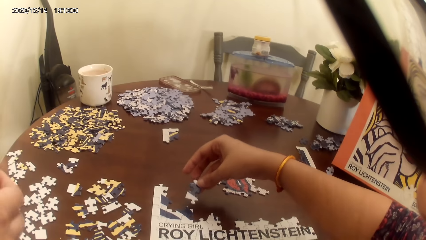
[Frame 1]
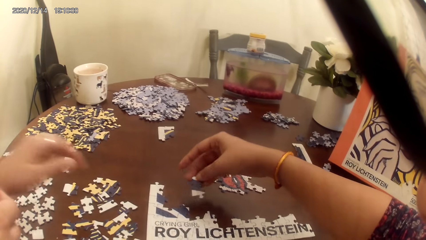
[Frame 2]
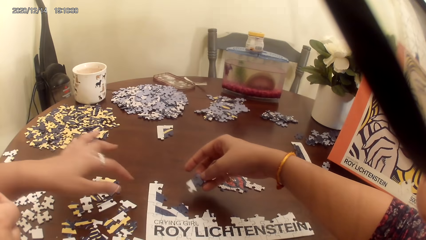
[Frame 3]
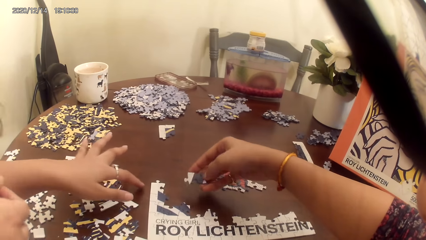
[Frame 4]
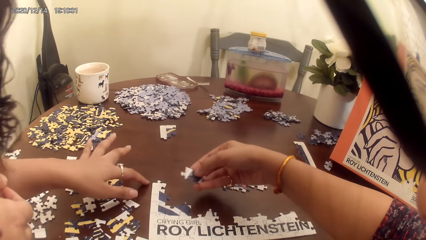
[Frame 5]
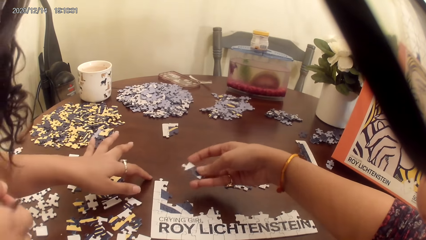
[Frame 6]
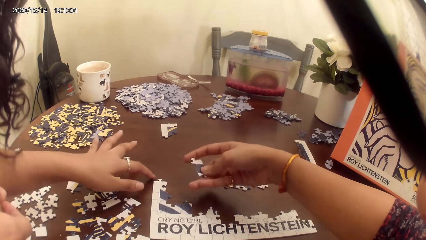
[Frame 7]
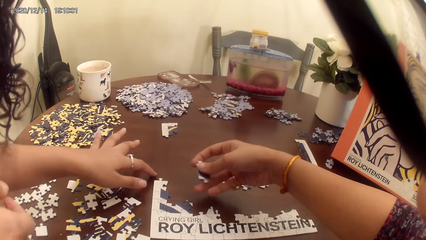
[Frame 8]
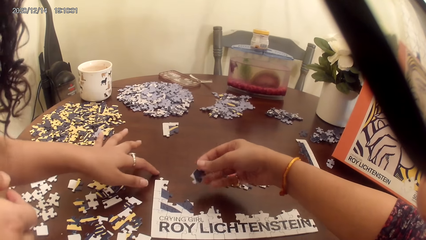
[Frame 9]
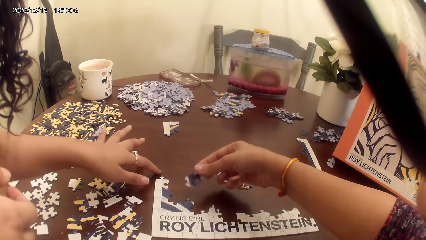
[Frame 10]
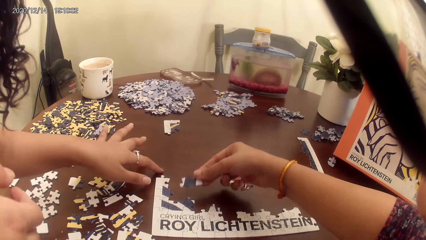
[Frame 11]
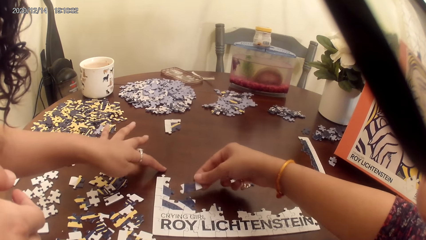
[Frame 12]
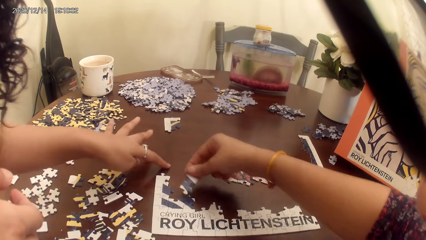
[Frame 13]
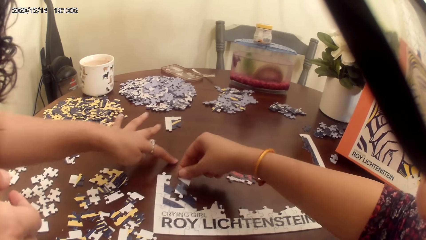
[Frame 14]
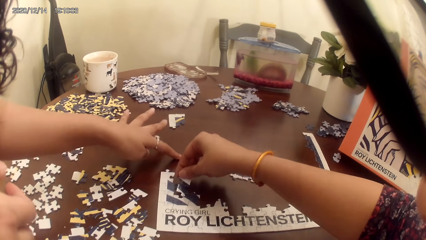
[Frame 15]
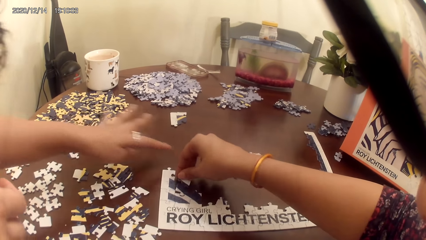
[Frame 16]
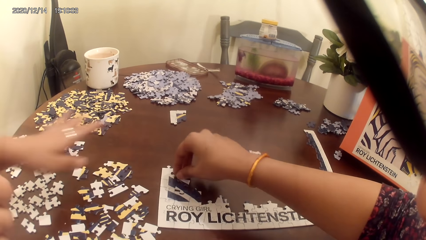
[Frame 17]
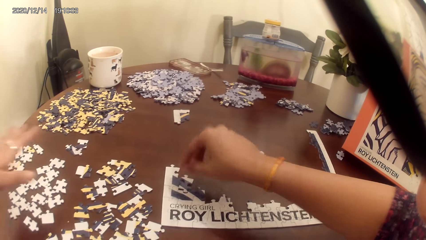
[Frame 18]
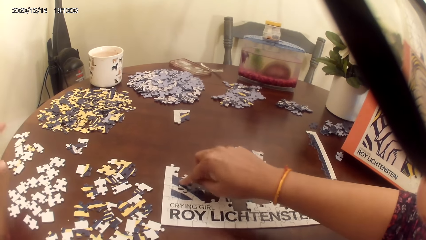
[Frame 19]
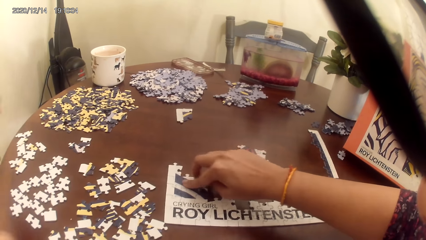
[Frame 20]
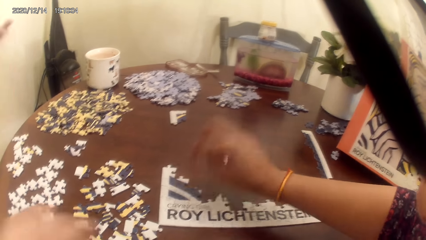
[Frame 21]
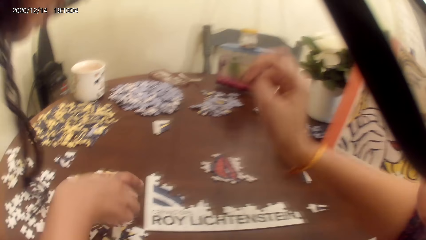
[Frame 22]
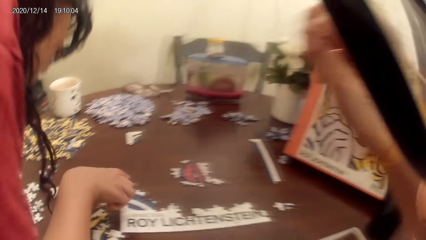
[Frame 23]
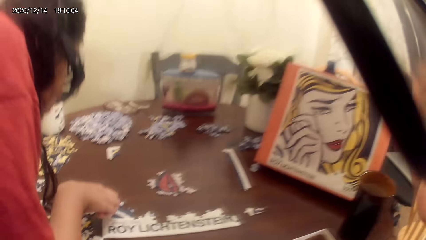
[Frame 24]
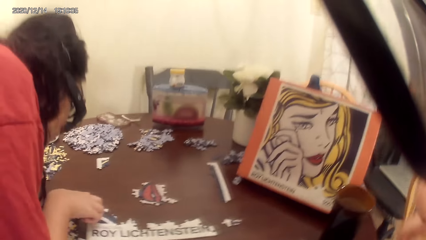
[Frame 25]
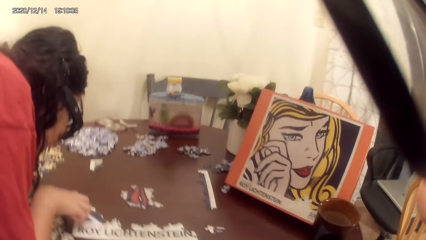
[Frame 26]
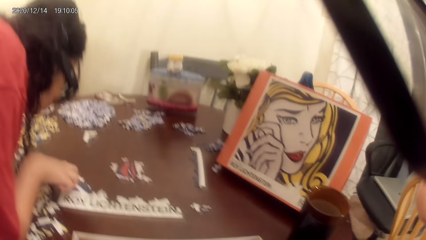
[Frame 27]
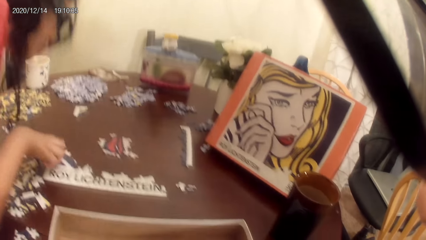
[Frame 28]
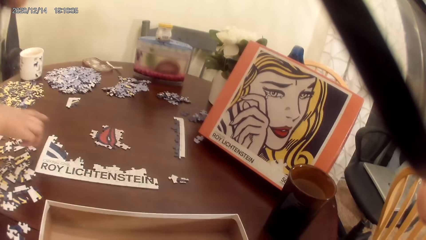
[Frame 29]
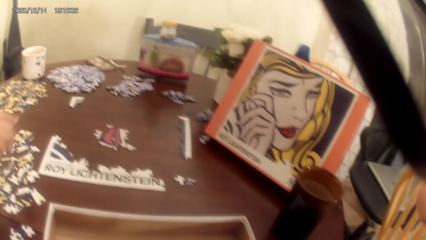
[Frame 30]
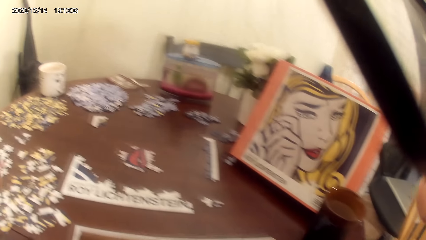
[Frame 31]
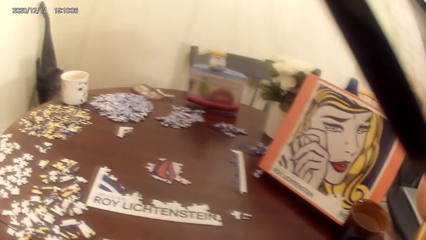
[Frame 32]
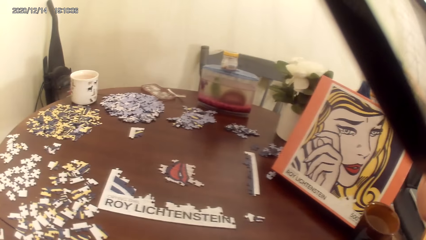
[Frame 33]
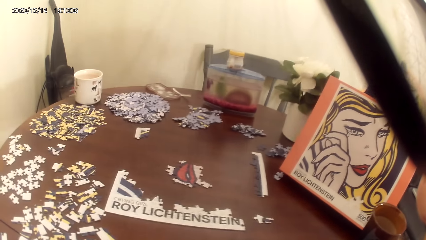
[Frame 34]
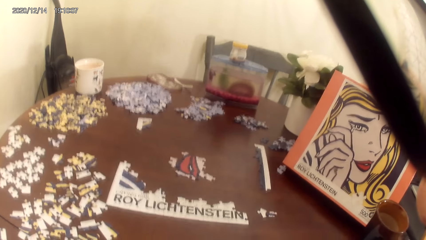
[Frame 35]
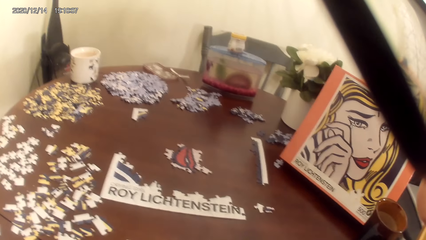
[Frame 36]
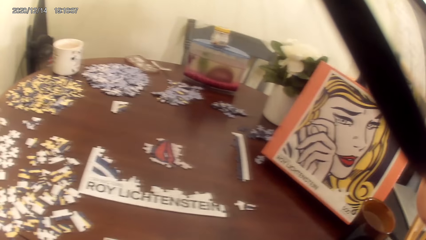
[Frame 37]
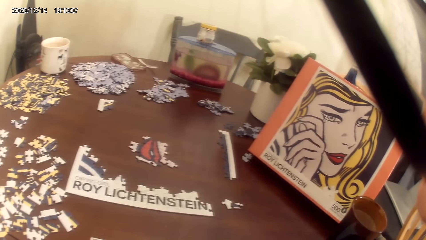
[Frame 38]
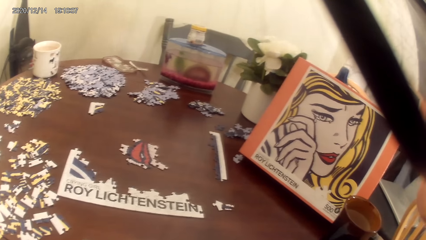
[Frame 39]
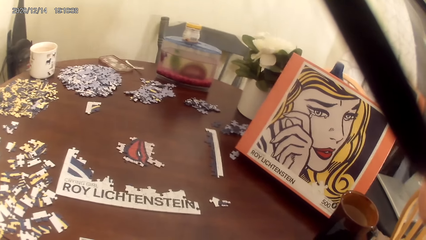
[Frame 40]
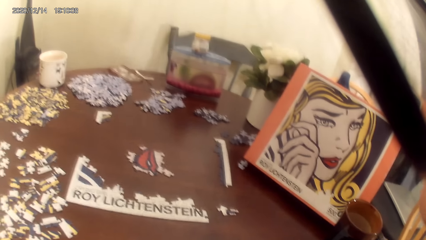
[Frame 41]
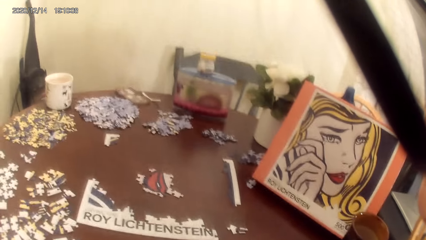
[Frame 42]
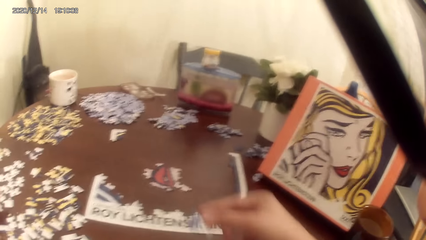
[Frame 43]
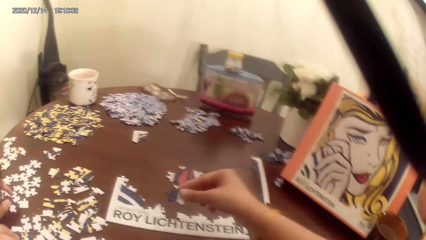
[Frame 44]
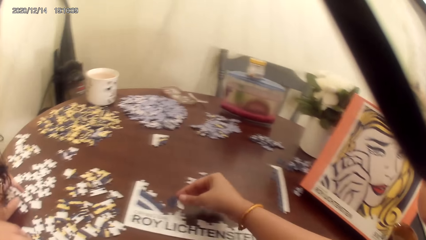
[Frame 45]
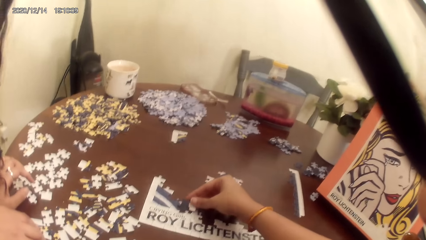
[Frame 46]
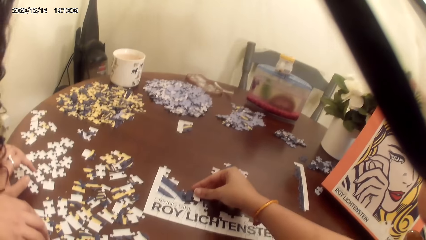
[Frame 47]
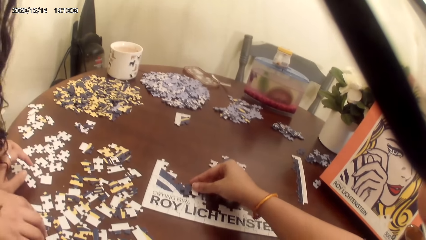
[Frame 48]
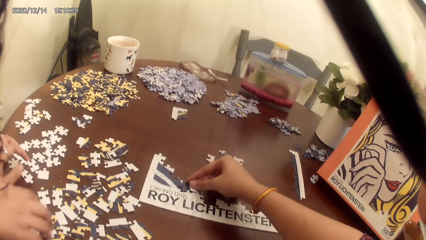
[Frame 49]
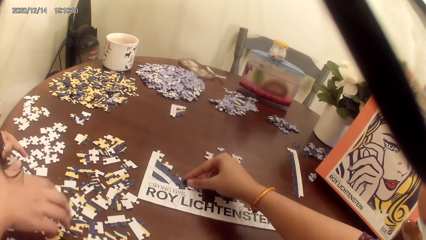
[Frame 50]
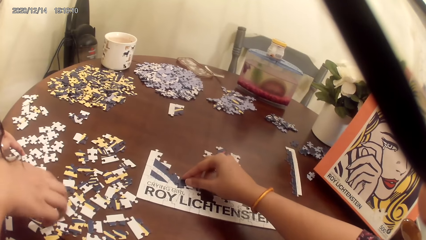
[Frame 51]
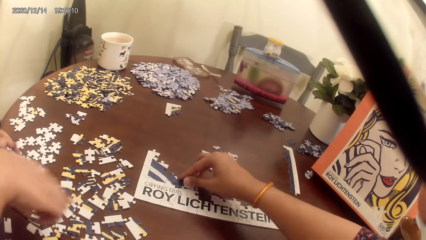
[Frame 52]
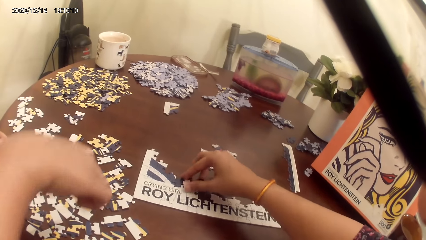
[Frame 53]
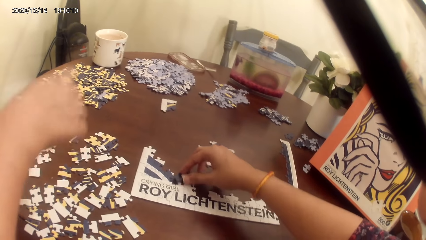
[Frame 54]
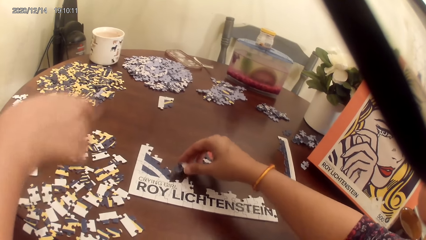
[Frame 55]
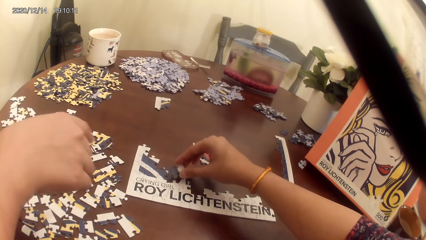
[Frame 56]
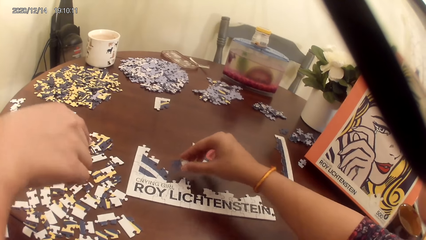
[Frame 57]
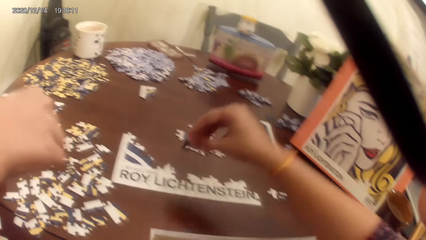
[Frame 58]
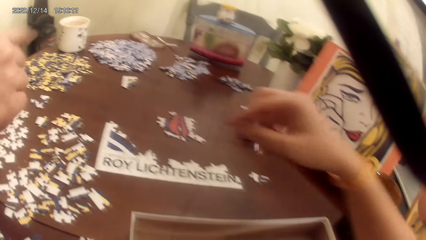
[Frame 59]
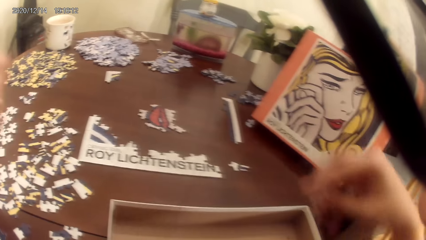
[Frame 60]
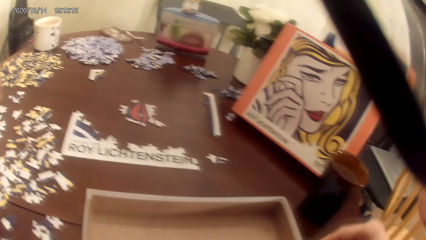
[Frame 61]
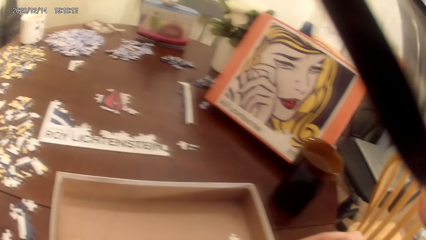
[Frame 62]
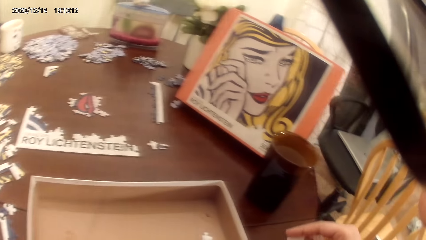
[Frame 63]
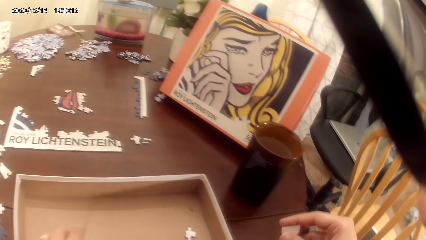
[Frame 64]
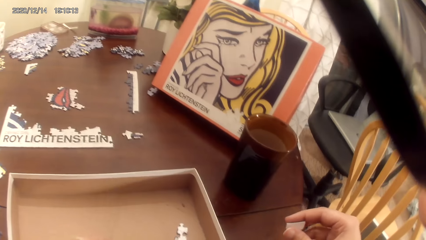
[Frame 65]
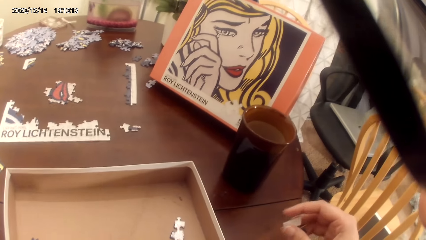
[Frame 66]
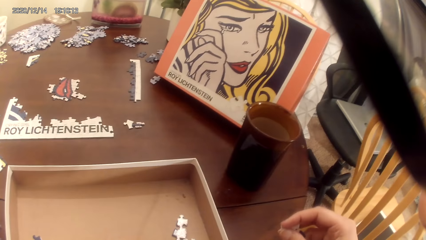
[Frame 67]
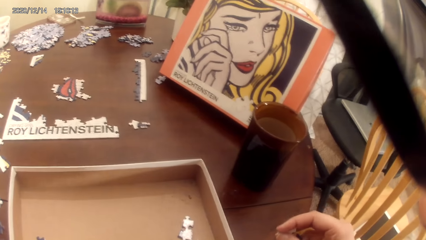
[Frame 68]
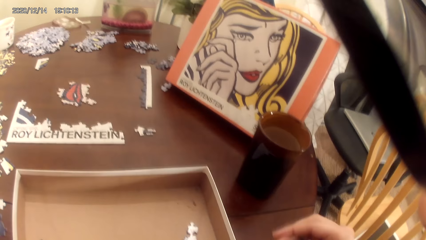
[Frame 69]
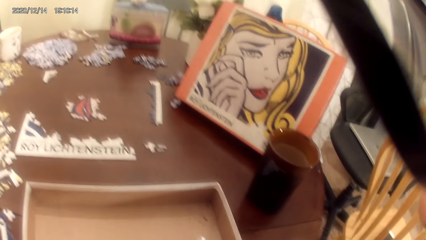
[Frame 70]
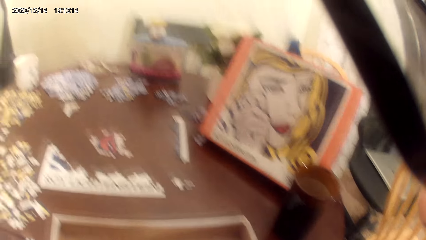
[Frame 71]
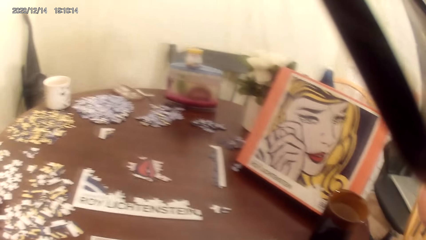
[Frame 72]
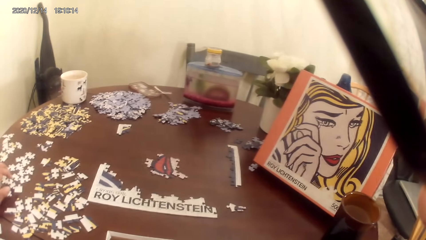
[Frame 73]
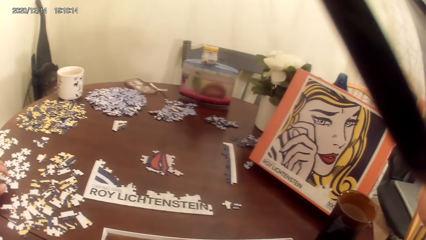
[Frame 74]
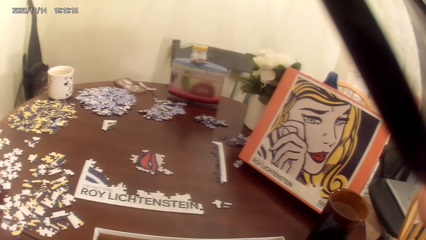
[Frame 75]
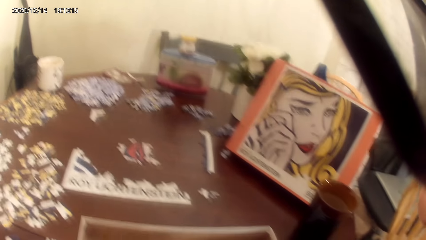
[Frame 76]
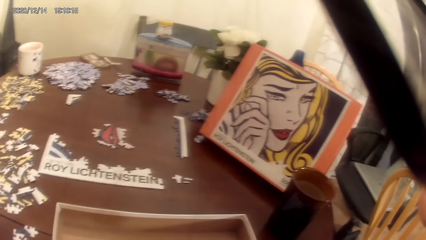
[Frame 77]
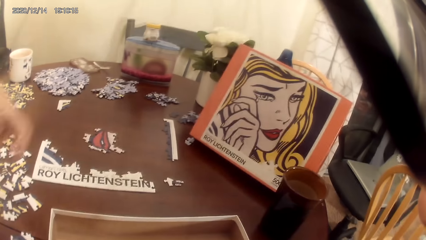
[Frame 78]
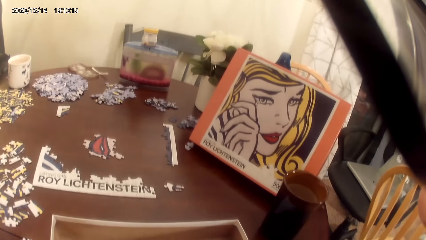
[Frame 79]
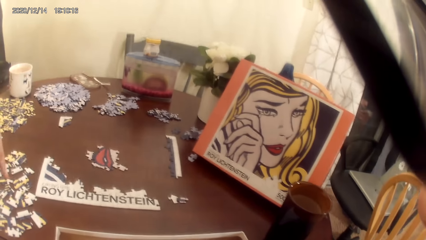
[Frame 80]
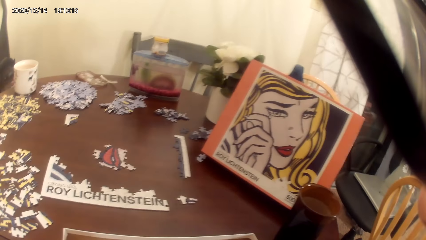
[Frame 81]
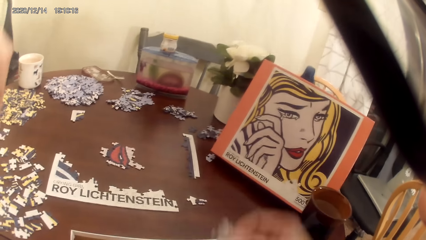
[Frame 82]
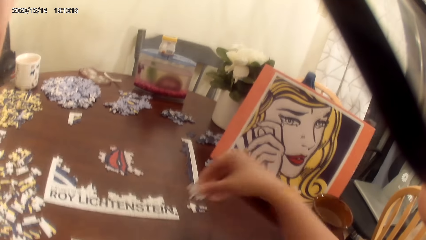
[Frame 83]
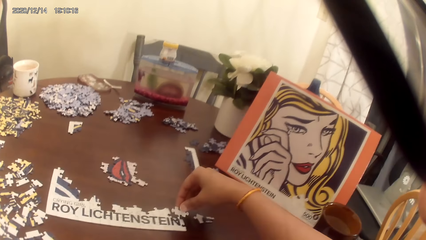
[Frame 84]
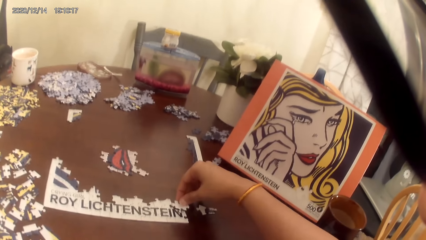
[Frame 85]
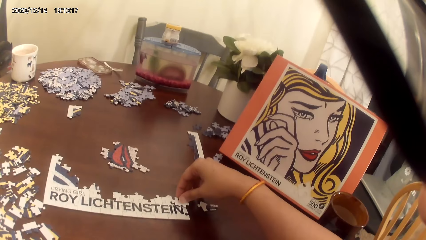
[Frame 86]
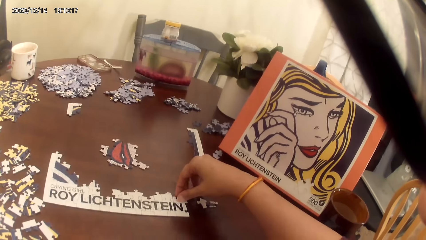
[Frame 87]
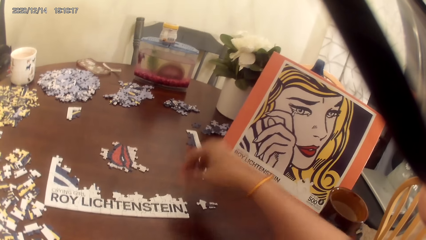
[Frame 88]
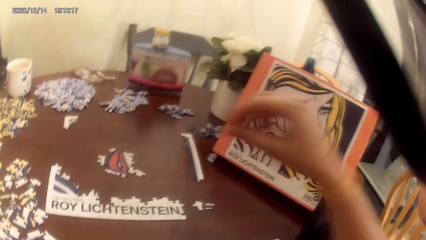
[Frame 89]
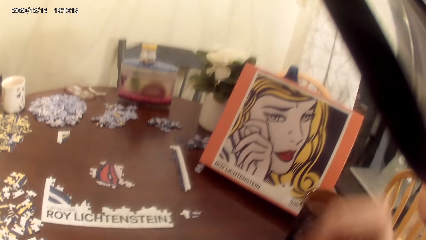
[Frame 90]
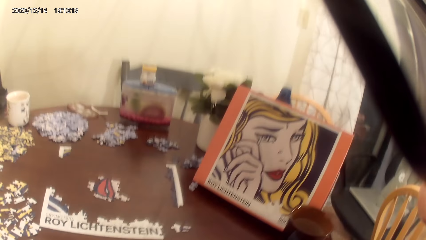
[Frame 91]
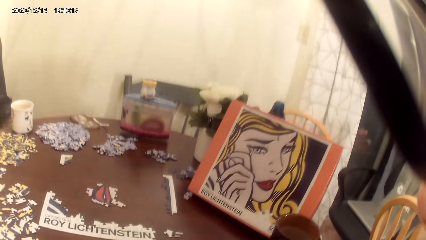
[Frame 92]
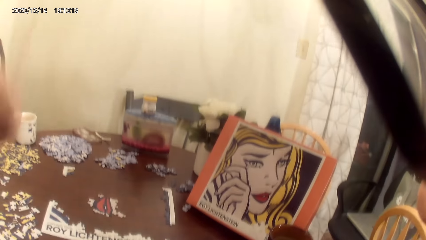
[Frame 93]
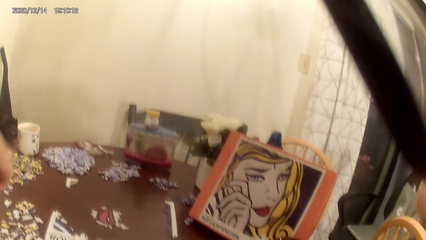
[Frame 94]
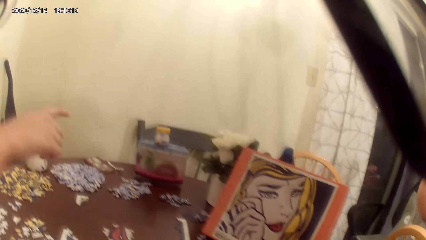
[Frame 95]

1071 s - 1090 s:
The camera wearer plays the puzzle game. A person touches the cardboard. The camera wearer acts on a song from a radio. They play the game.
